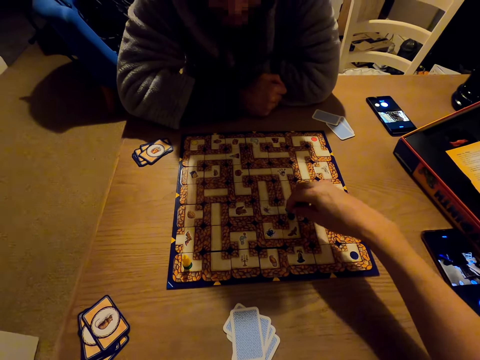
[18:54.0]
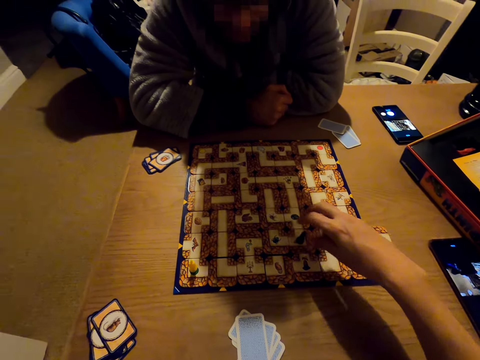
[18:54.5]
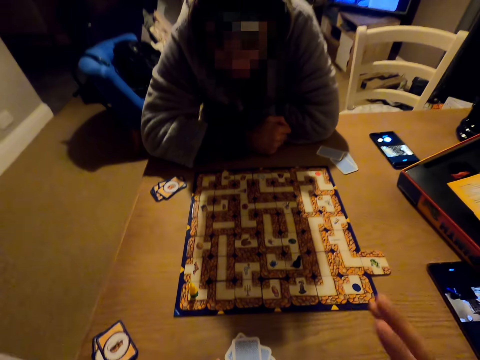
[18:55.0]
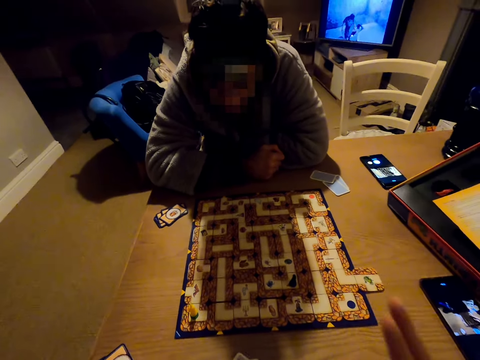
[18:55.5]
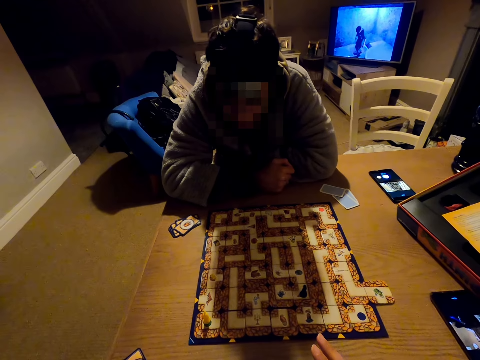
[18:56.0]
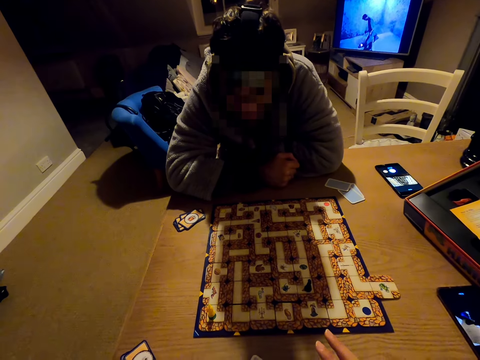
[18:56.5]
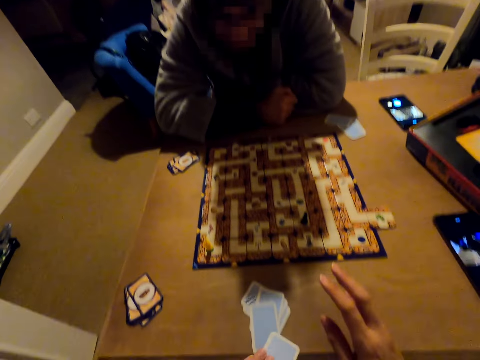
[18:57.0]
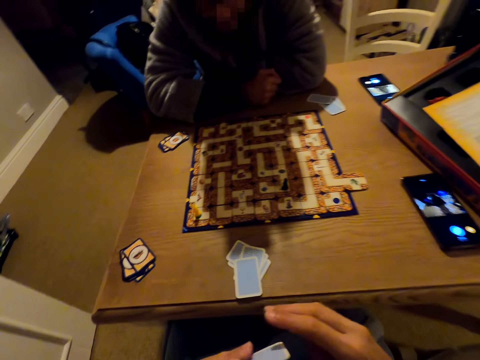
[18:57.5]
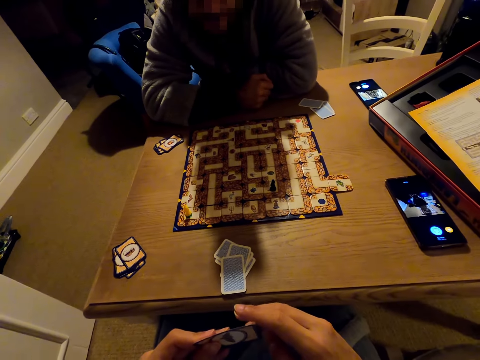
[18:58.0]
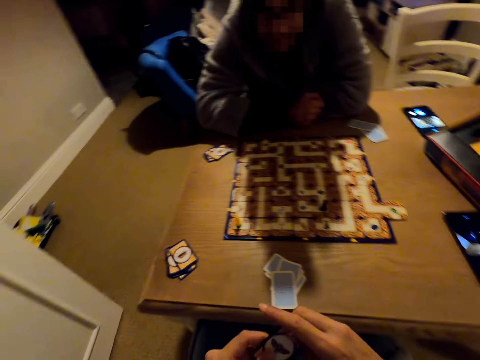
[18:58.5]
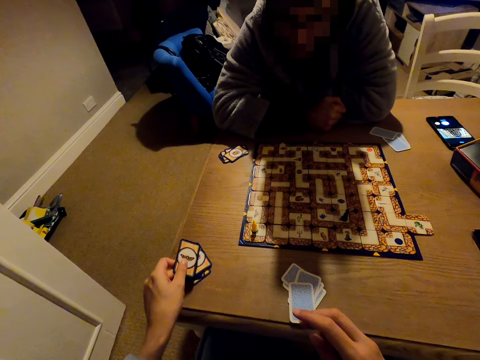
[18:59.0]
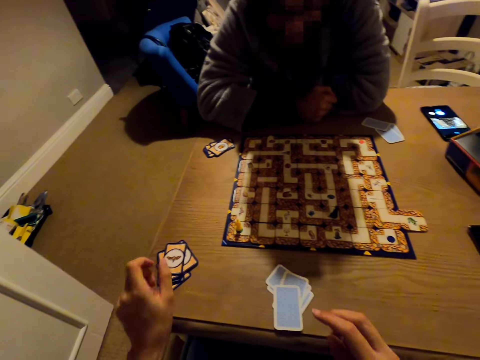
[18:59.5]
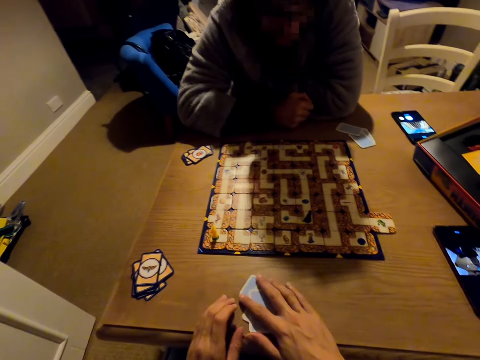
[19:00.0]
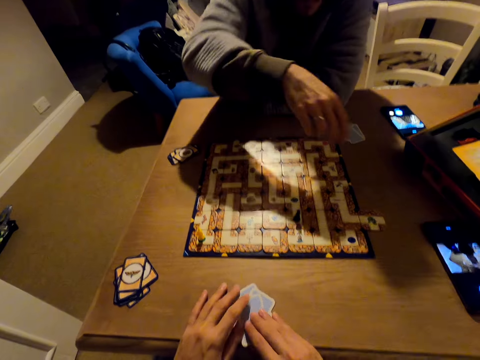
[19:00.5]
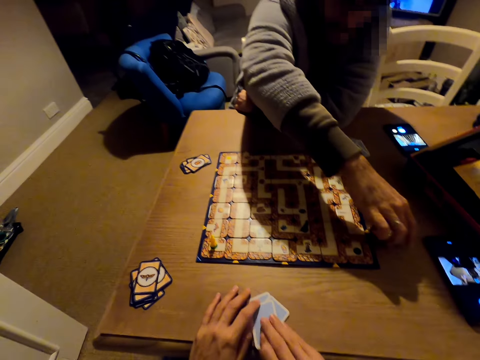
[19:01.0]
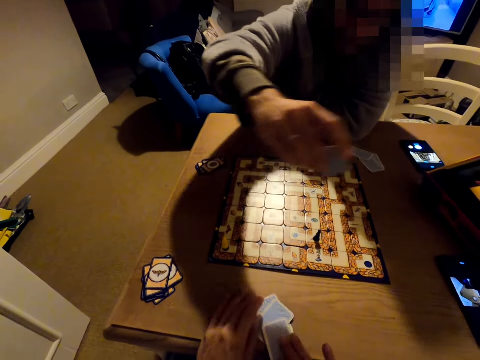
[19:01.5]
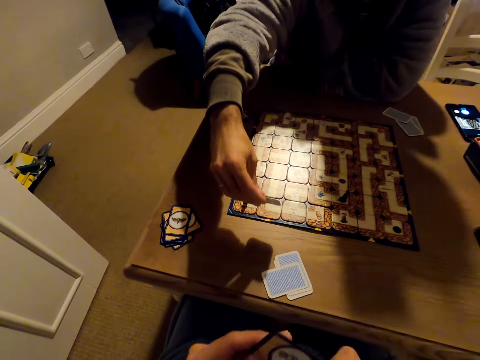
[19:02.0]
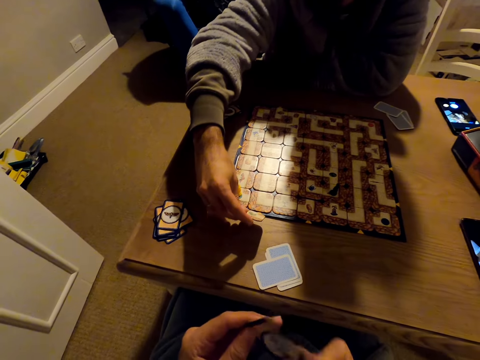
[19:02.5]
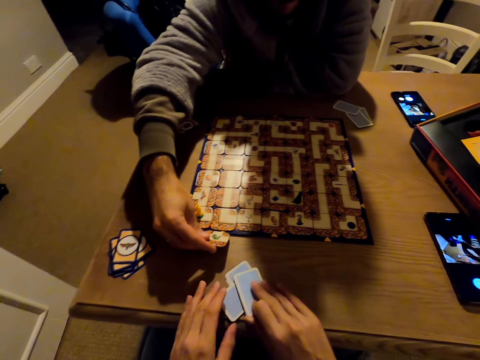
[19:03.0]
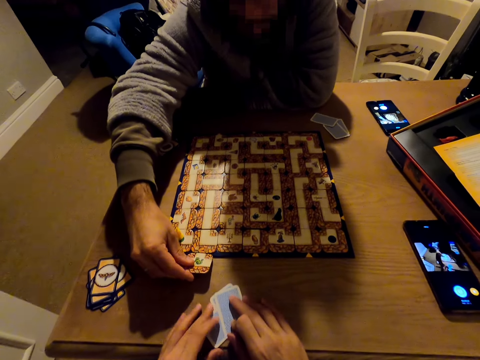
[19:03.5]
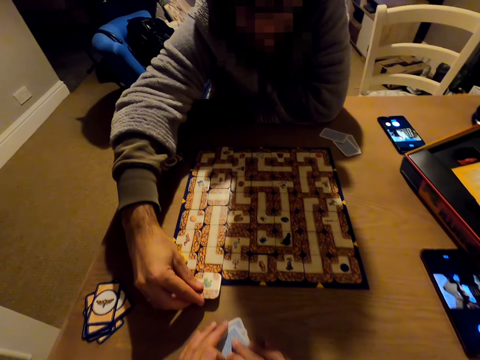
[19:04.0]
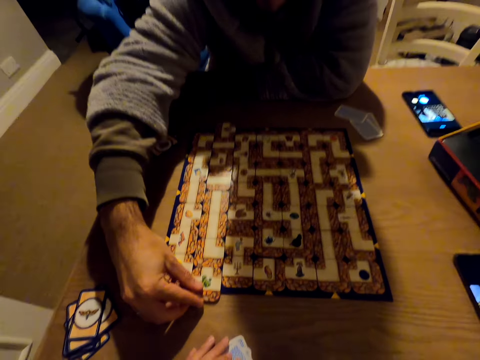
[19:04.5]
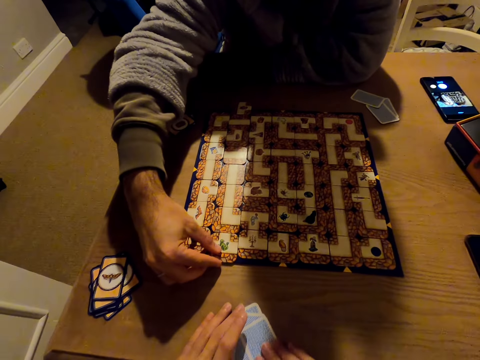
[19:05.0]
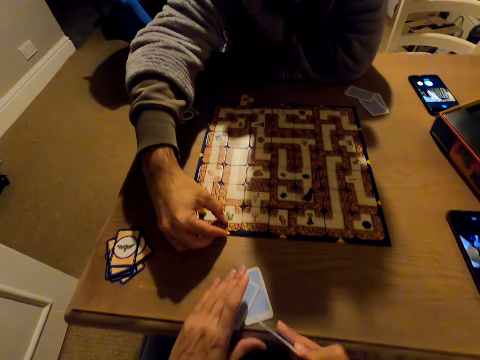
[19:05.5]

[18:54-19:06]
The camera wearer puts the card on the table. They pick cards from the table. A man picks a card from the table. The man pushes the cards on the board. The man plays the labyrinth board game.

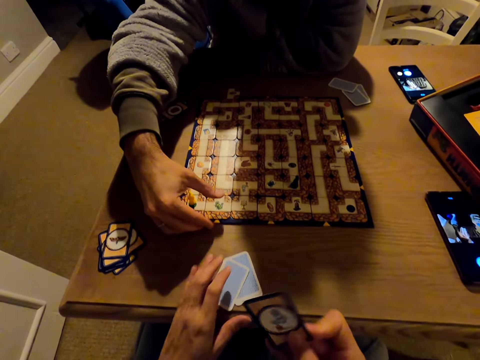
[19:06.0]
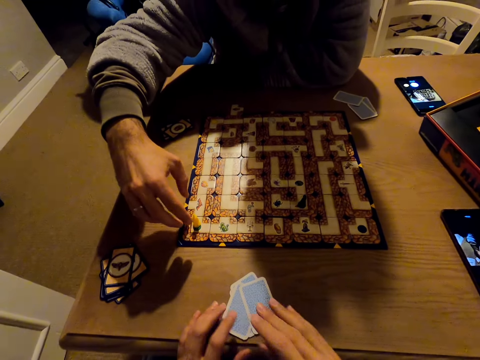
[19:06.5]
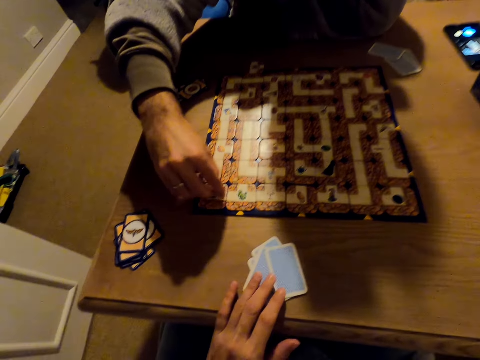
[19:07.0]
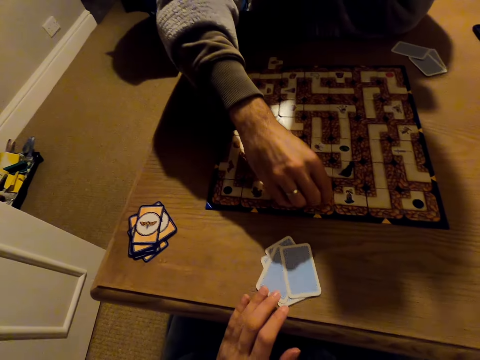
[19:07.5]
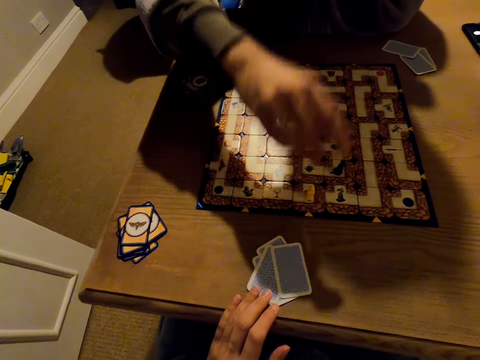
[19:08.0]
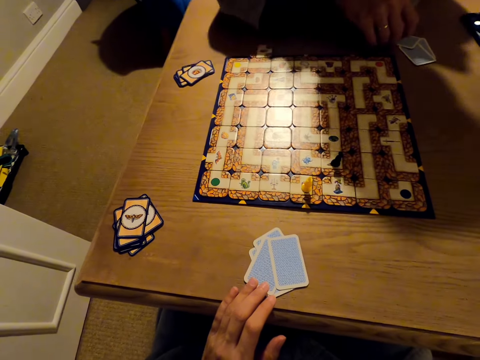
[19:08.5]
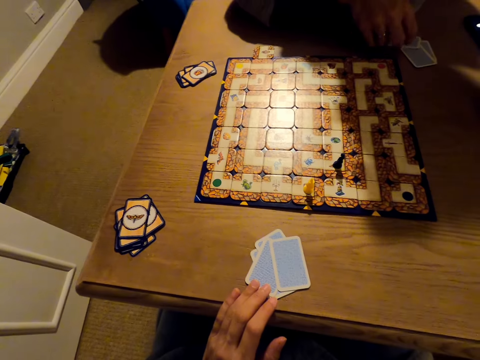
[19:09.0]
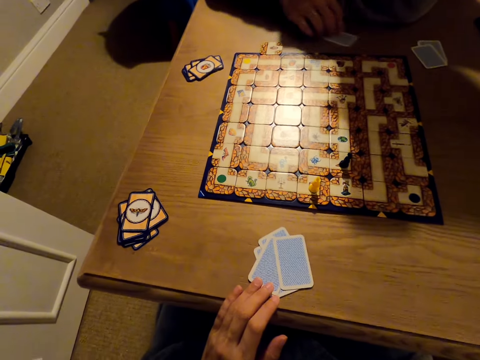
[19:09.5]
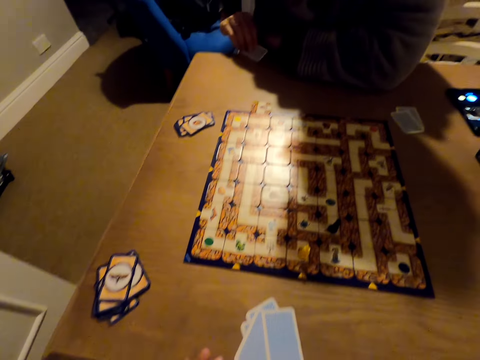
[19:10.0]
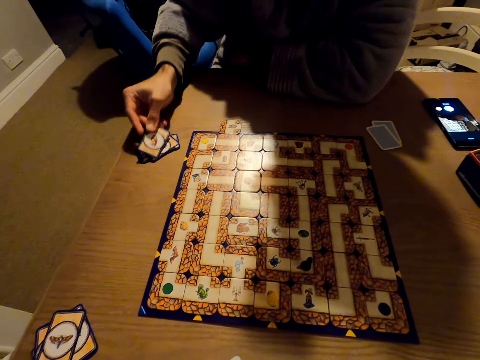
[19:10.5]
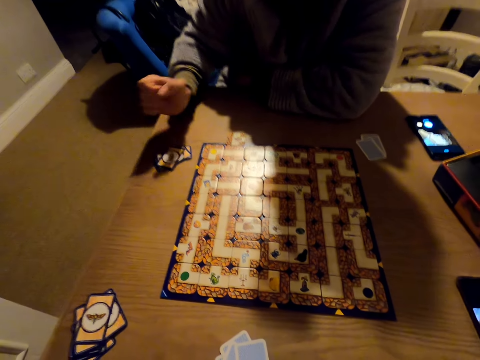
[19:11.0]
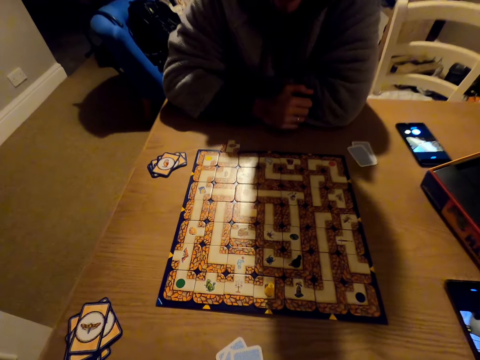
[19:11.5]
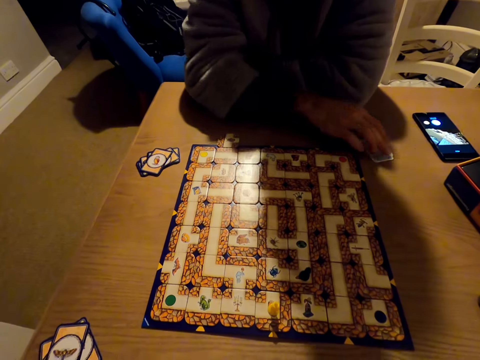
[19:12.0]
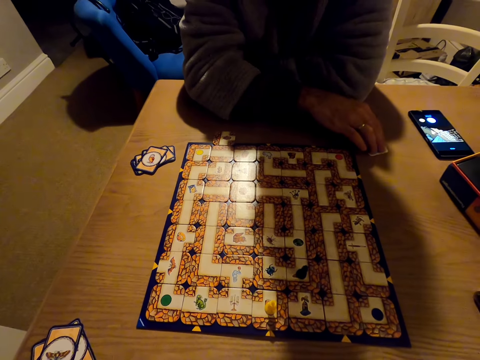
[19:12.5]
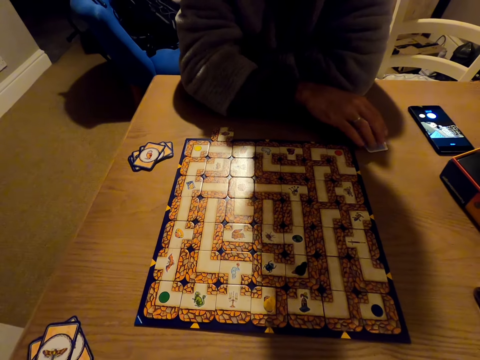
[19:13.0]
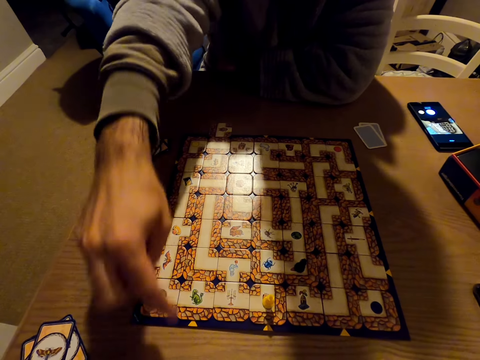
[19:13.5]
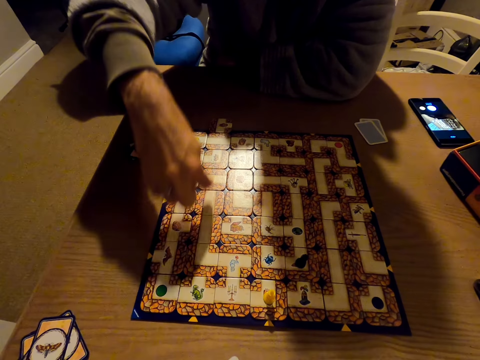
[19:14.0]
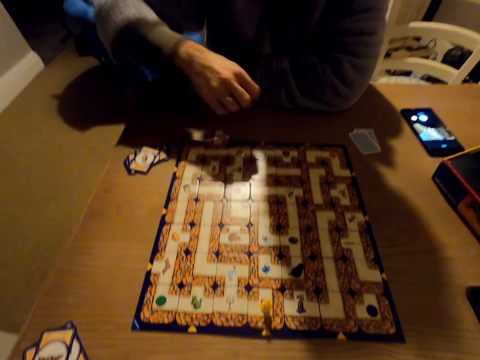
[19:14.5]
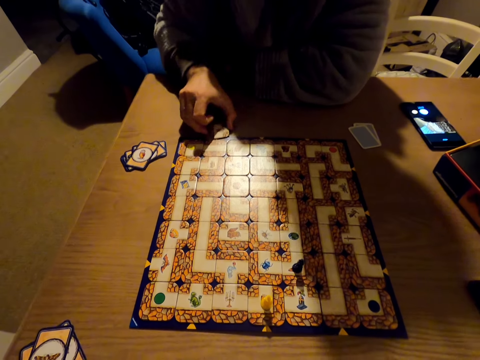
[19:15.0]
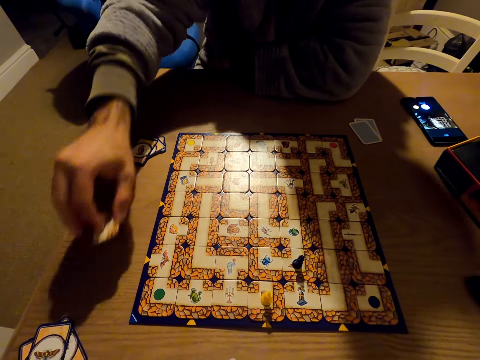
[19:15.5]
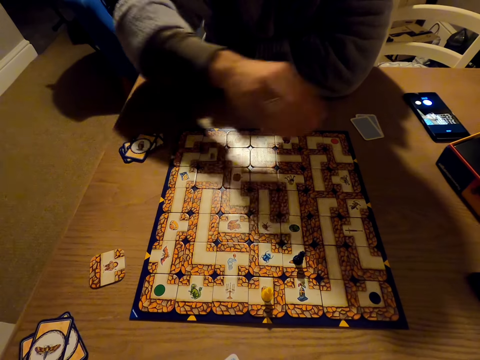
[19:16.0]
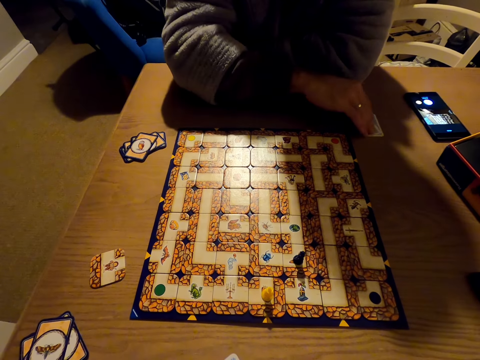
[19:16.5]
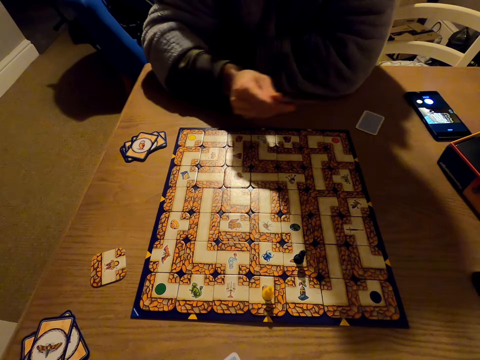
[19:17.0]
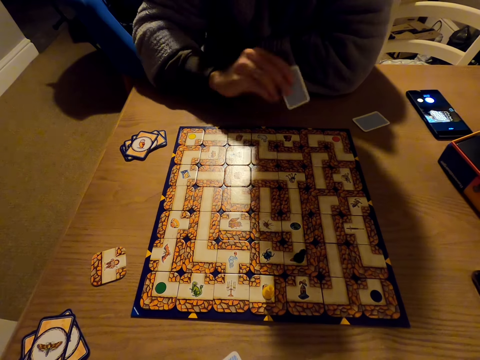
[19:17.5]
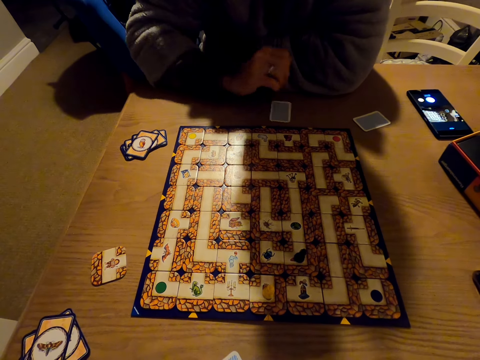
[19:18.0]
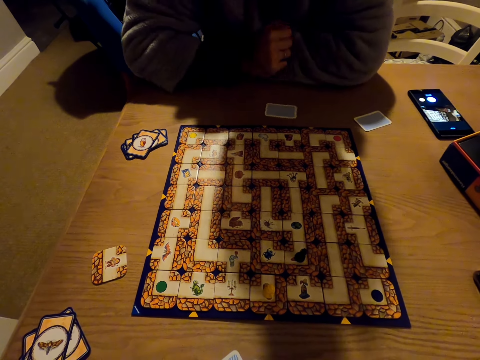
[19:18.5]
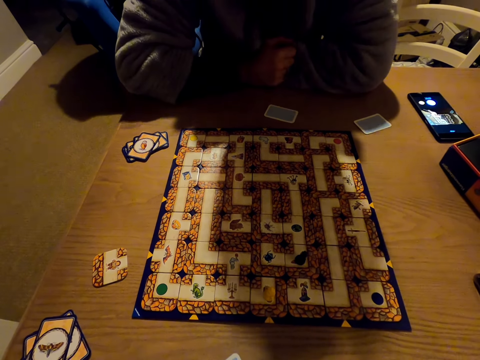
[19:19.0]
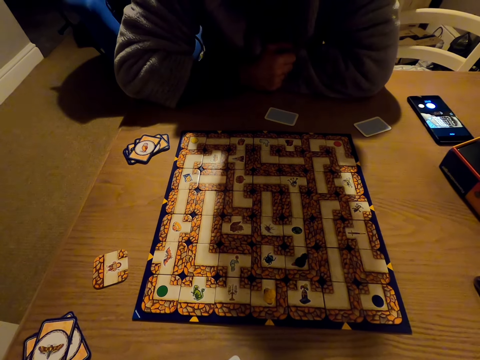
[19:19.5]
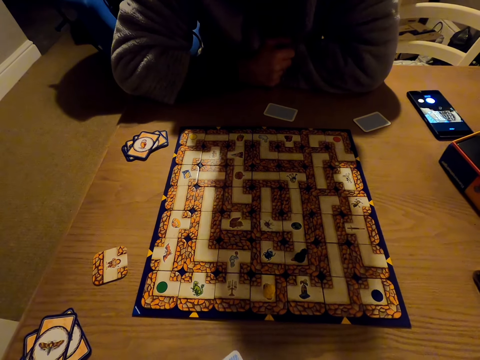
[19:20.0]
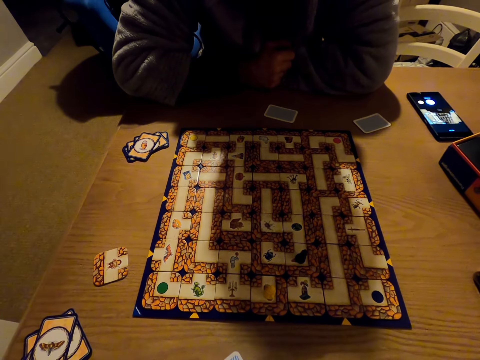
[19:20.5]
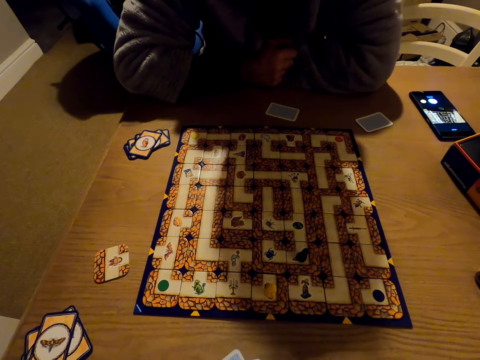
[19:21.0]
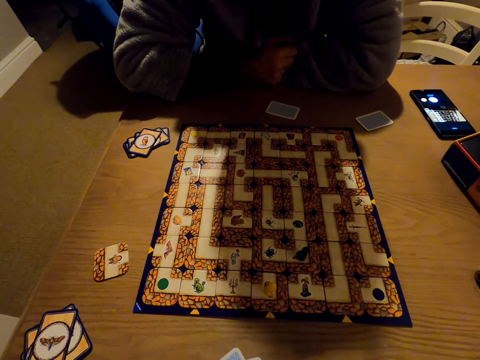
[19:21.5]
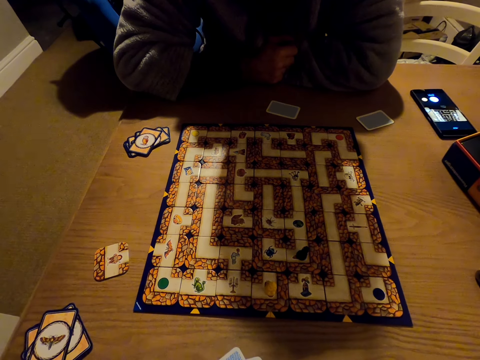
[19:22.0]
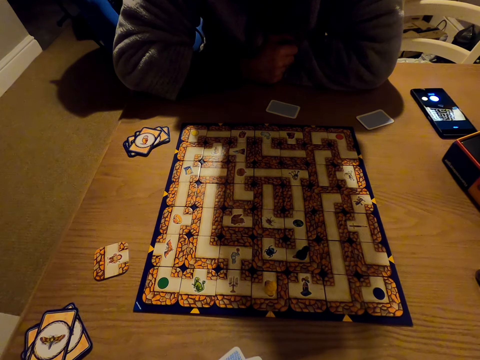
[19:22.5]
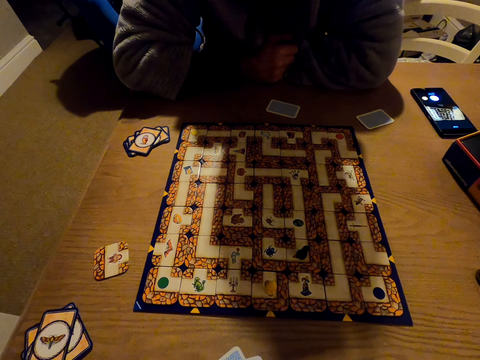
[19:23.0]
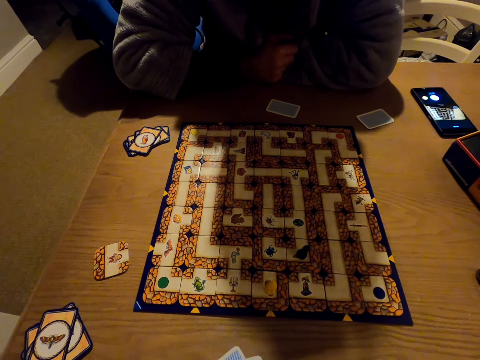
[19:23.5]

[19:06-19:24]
A man moves the pawn across the board. The man picks a card from the table. The man puts the card on the table. The man puts the card on the board. The man puts the card on the table. The man picks a card from the table.
